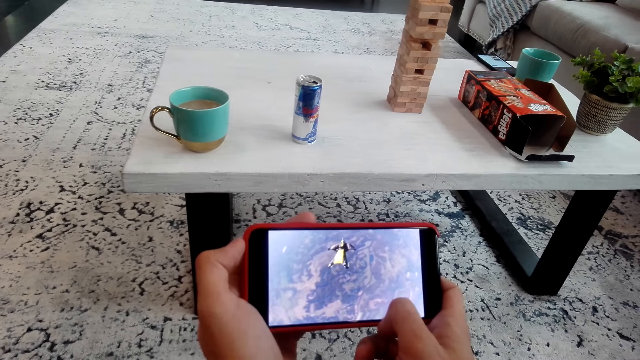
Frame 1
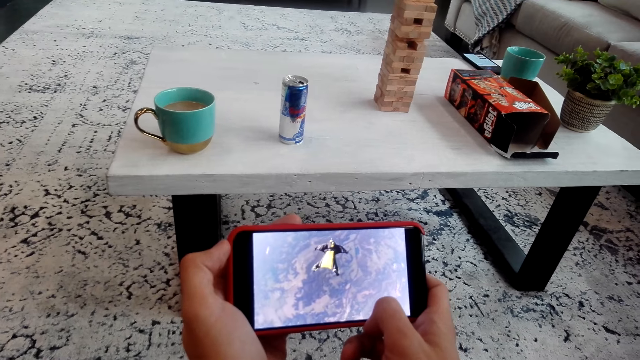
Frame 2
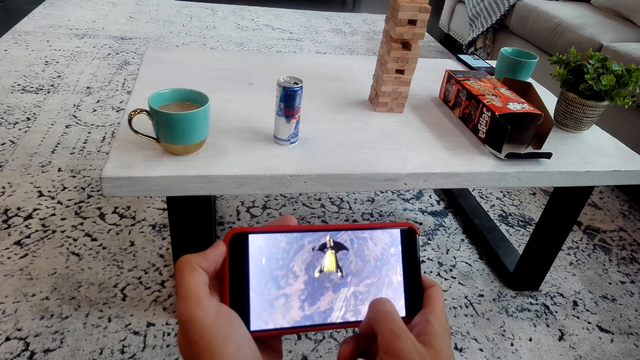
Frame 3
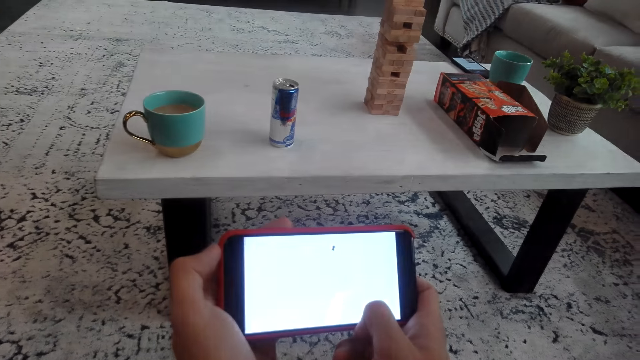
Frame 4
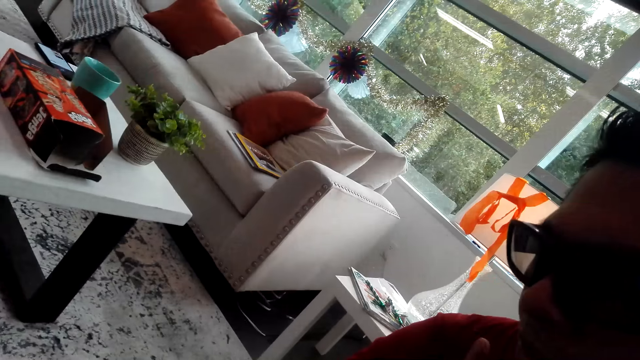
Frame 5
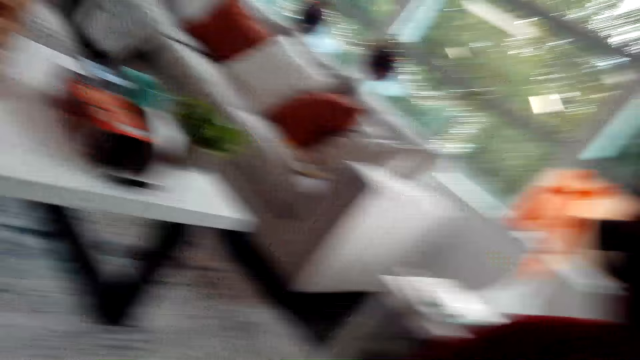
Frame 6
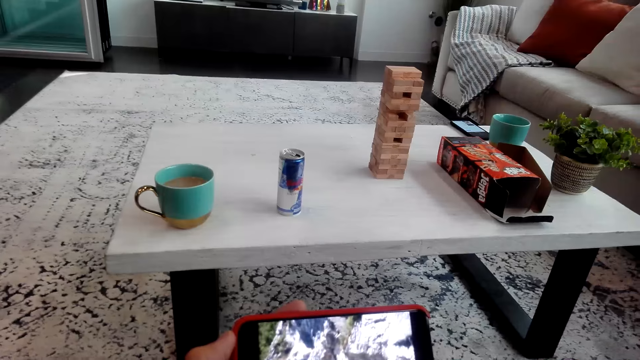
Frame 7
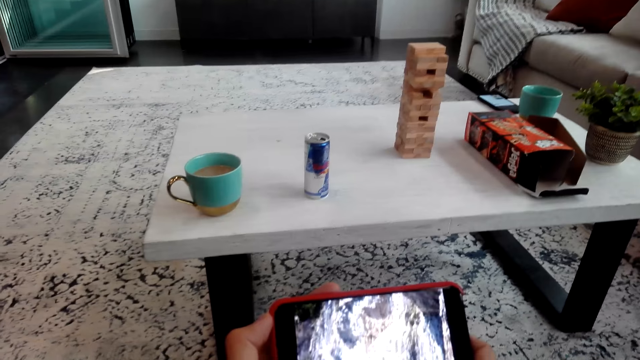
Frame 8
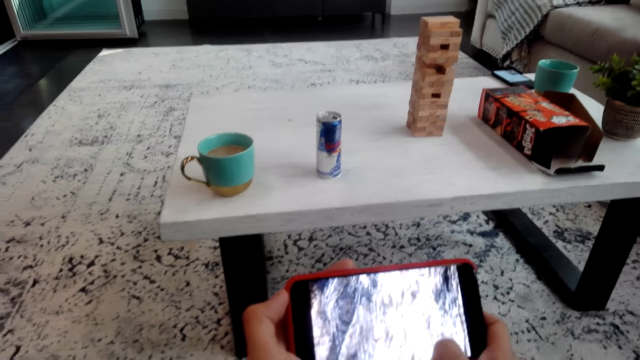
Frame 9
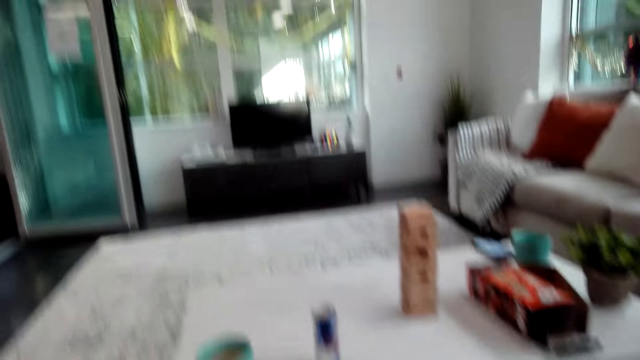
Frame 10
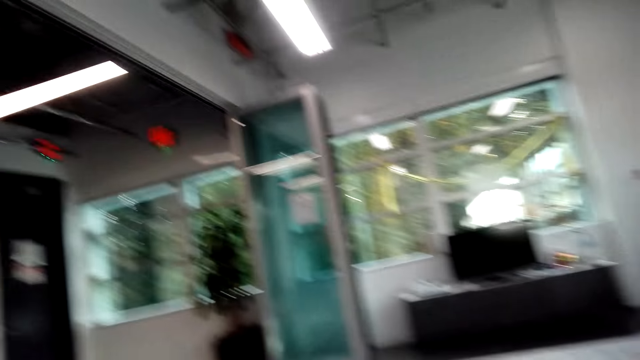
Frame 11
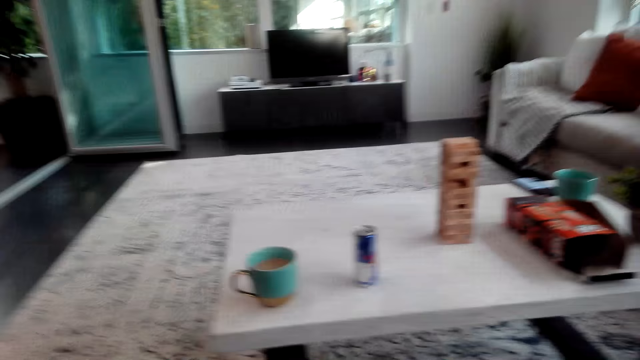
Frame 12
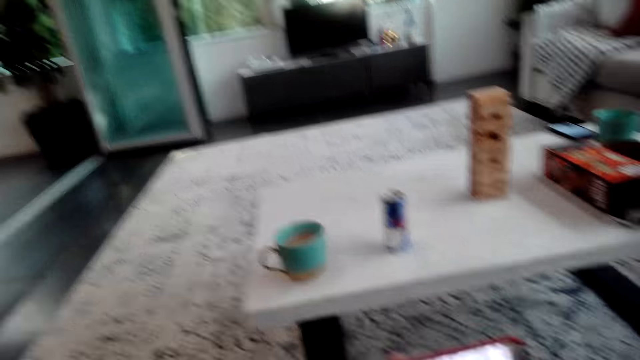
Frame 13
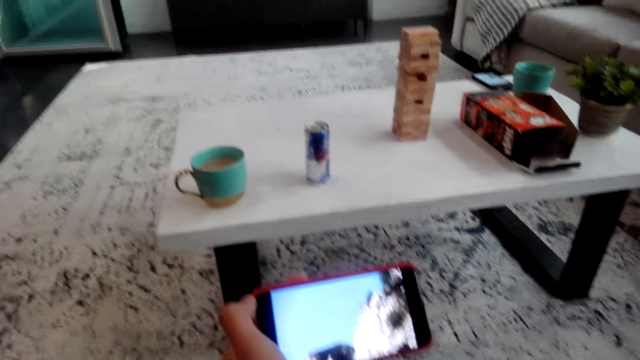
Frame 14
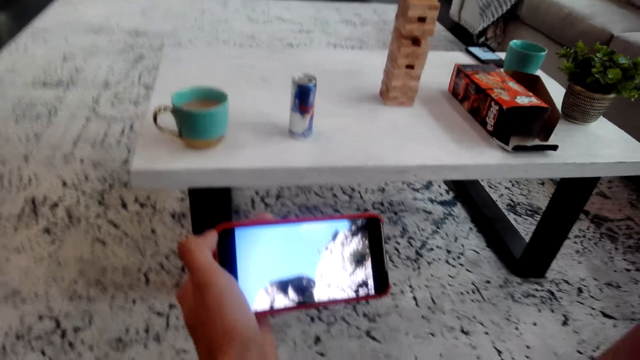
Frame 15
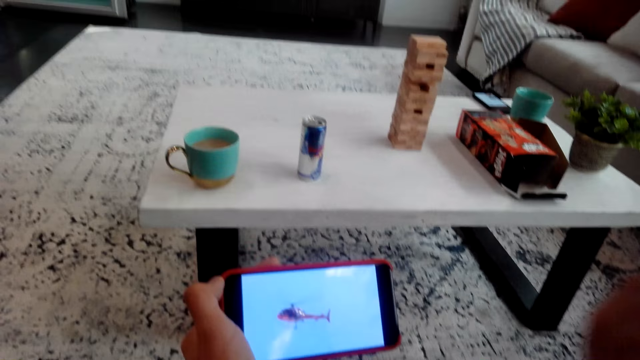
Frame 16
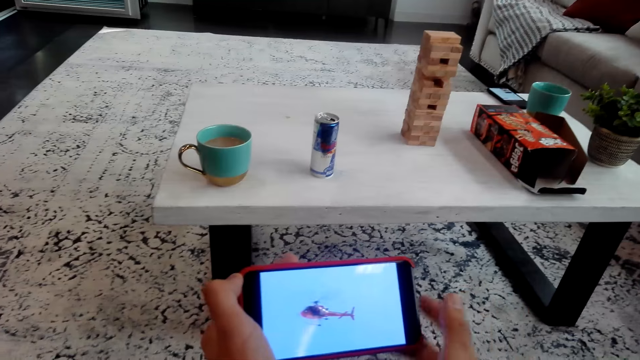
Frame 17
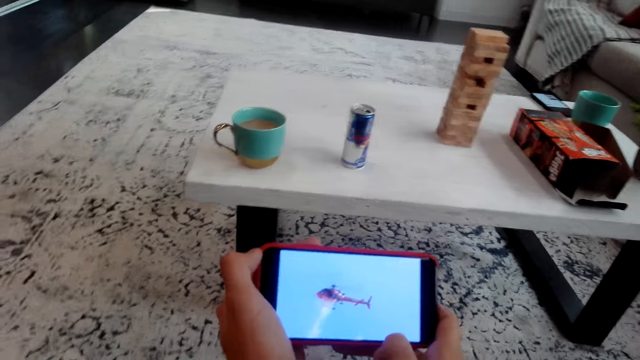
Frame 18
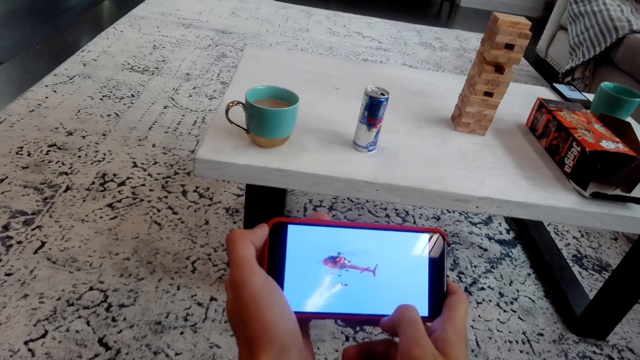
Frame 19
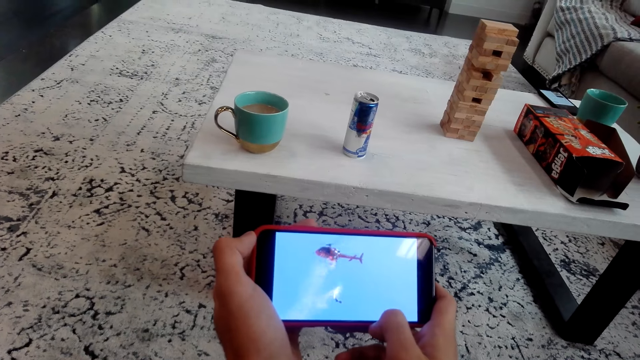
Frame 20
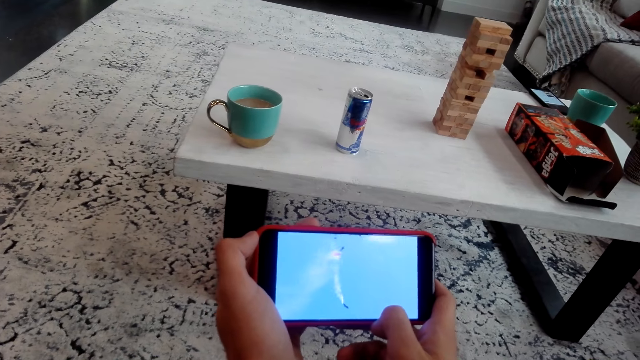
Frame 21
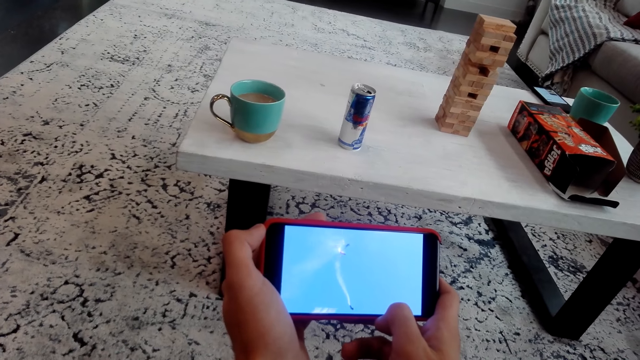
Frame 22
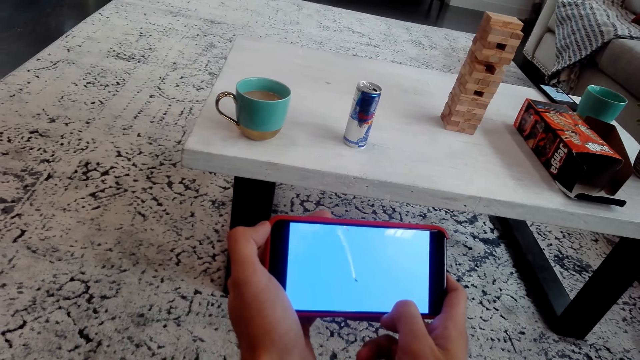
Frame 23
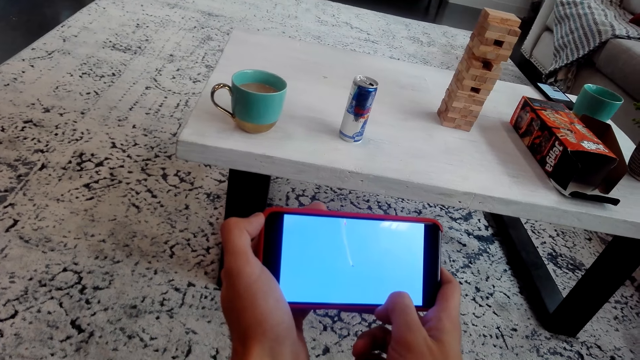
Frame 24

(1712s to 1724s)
The camera wearer looks at a man. They look at the phone. They look around the house.

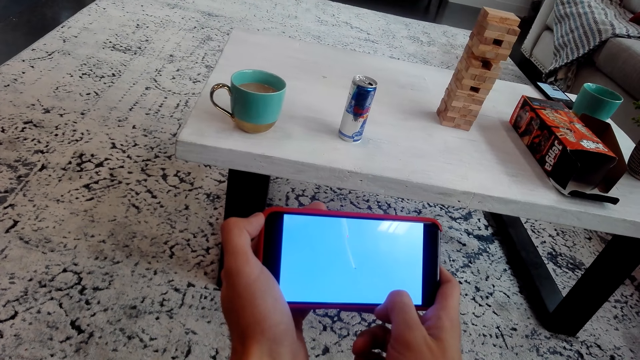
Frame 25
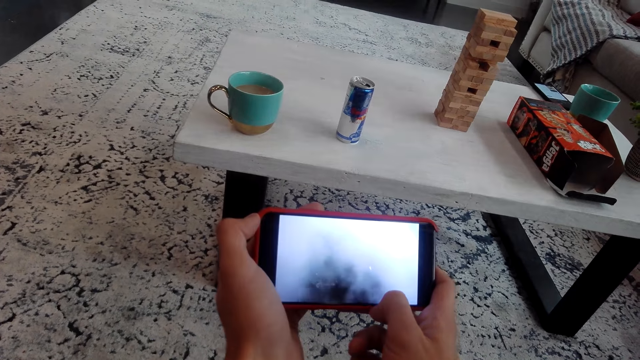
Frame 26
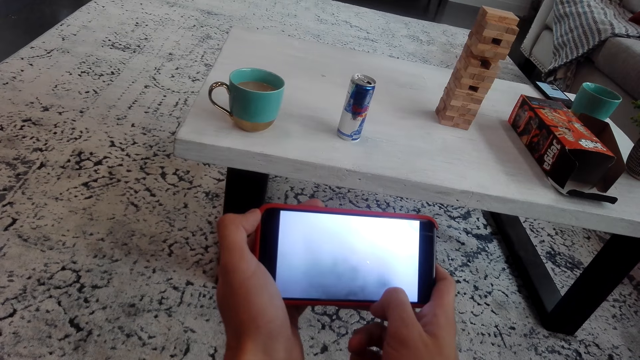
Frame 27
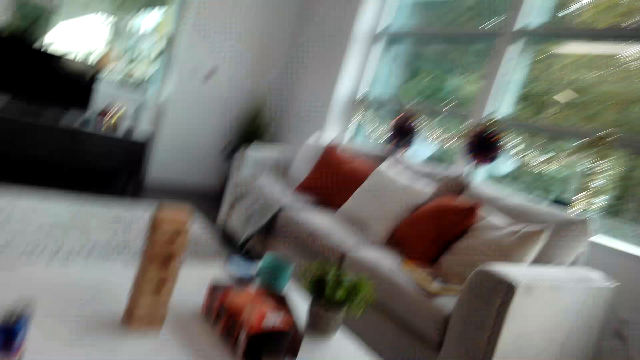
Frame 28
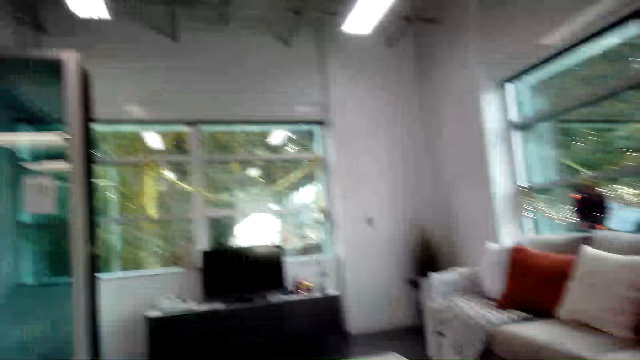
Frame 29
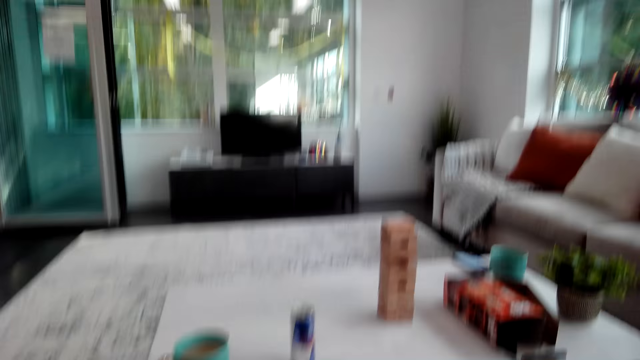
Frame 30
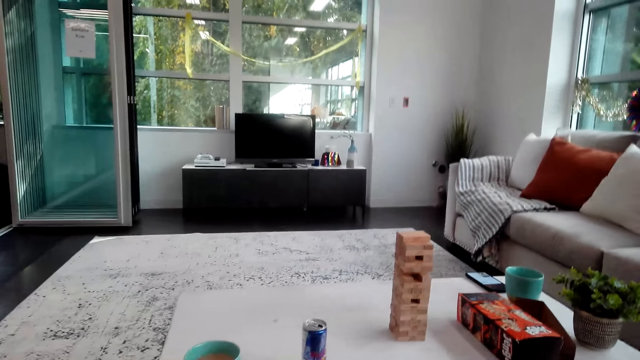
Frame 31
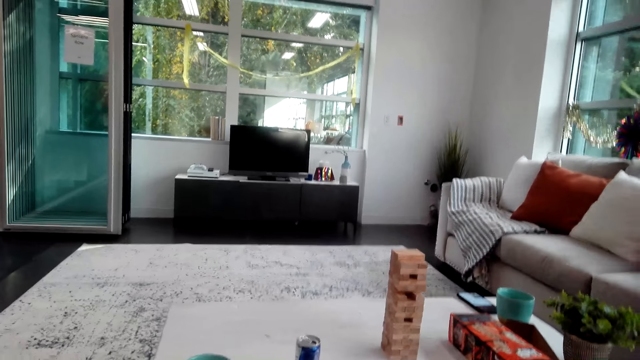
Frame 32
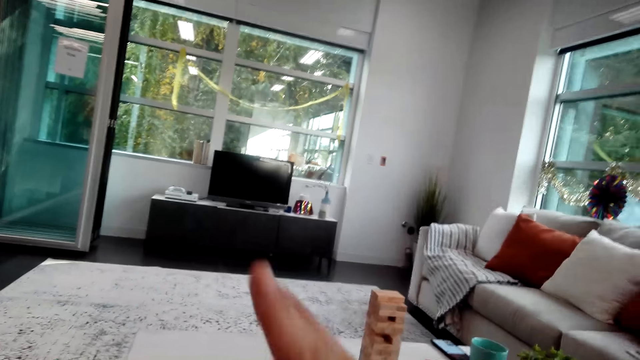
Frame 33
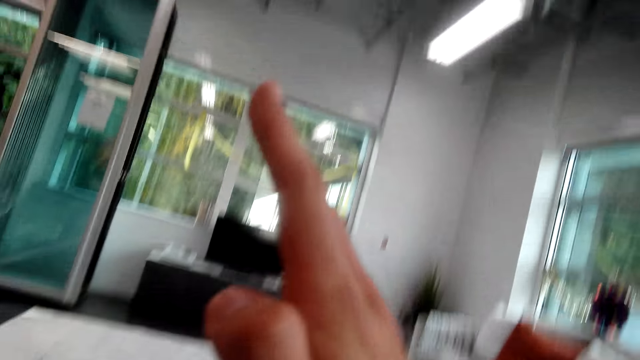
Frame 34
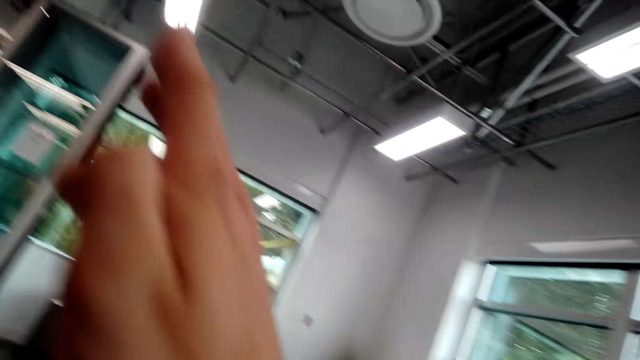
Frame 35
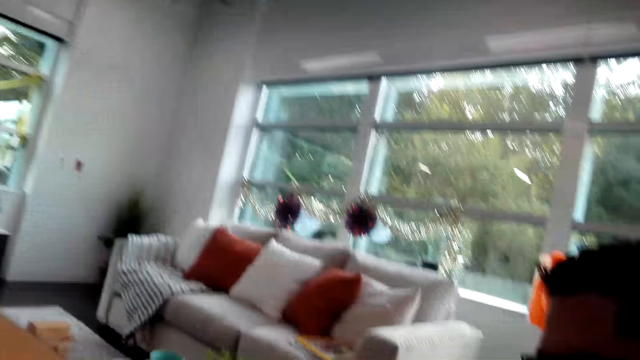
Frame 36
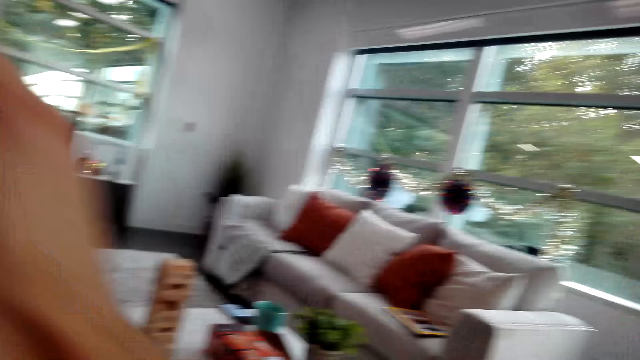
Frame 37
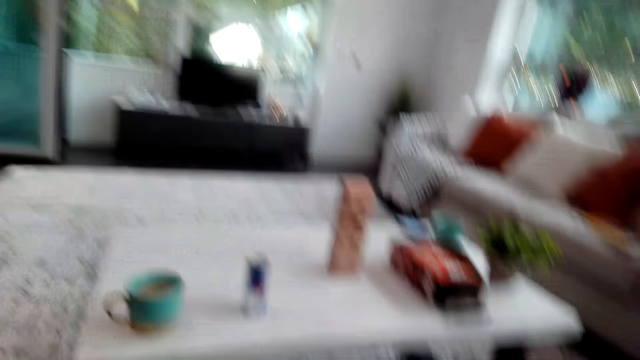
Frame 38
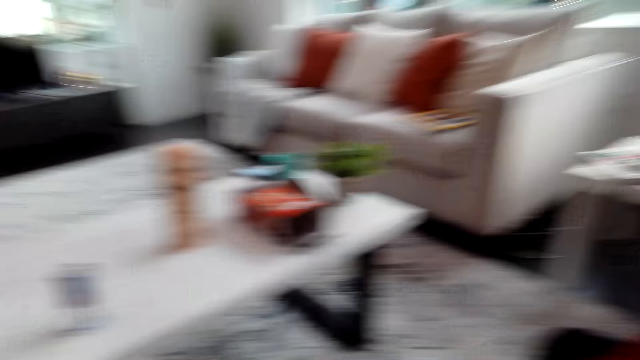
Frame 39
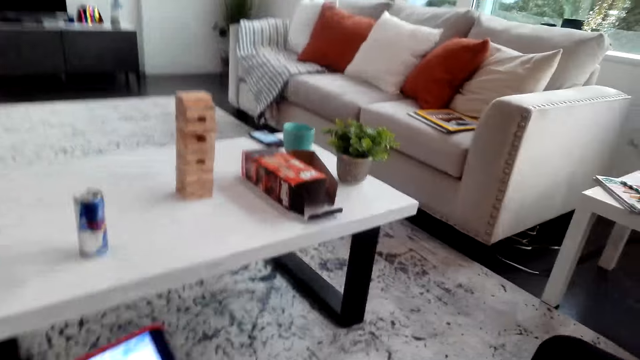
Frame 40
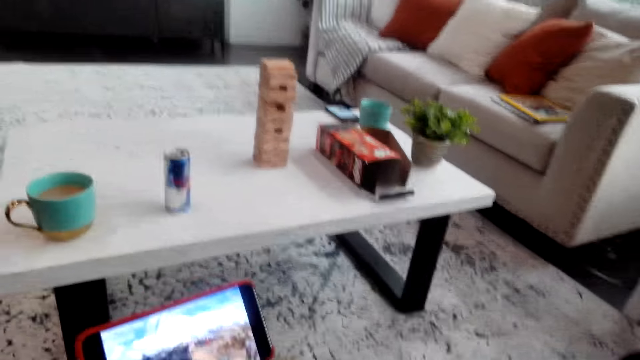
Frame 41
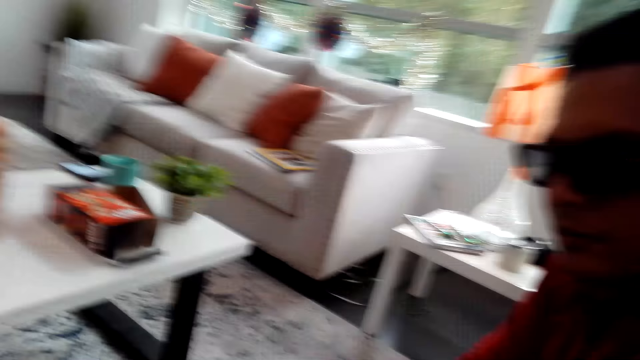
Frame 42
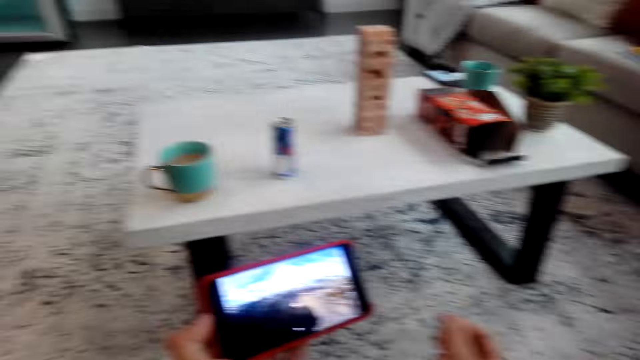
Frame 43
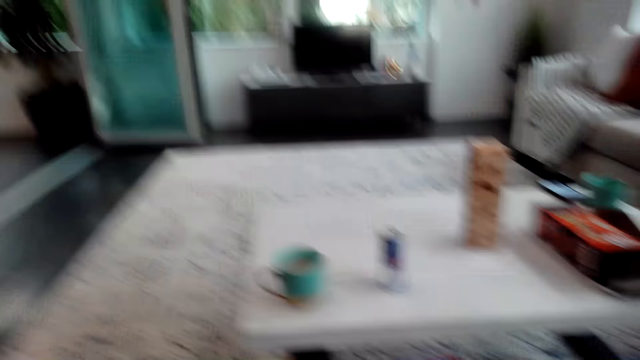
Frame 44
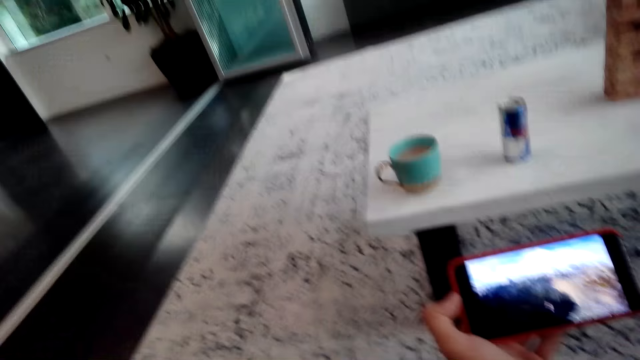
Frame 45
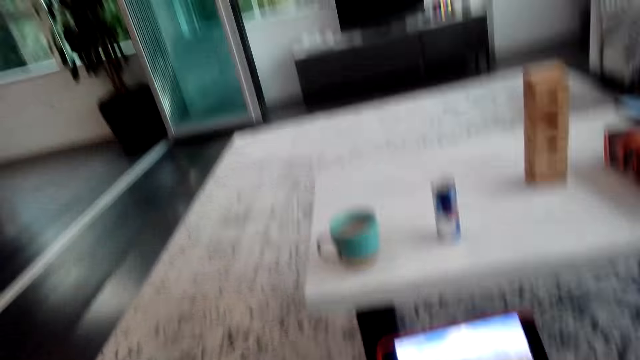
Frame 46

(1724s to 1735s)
The camera wearer demonstrates with the right hand. They look around.
